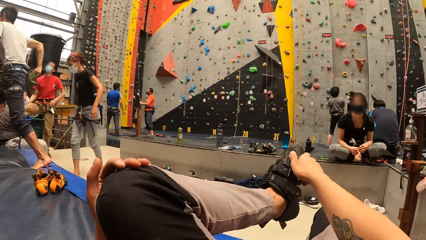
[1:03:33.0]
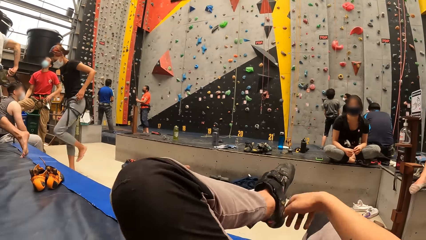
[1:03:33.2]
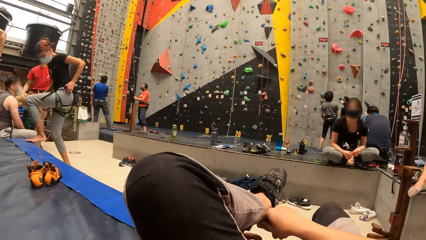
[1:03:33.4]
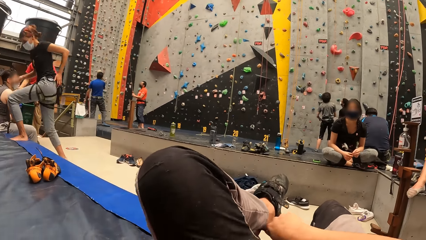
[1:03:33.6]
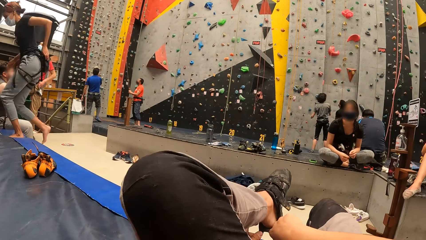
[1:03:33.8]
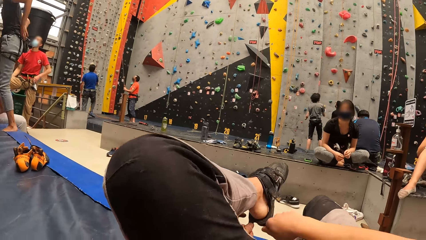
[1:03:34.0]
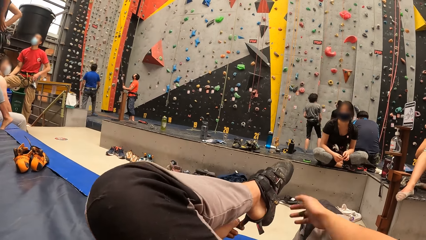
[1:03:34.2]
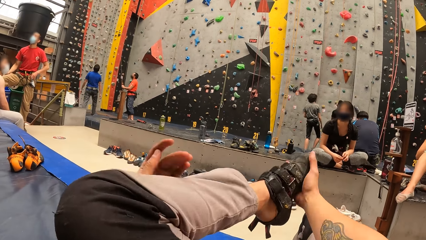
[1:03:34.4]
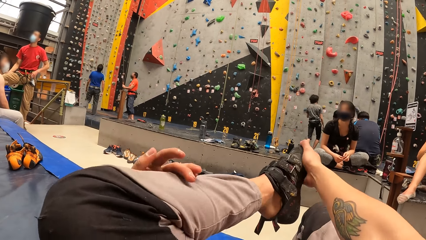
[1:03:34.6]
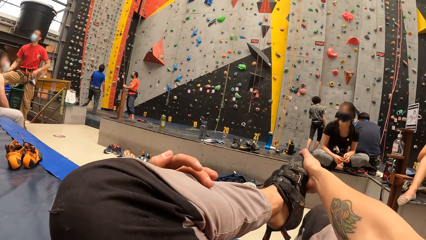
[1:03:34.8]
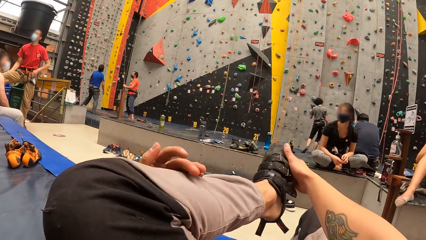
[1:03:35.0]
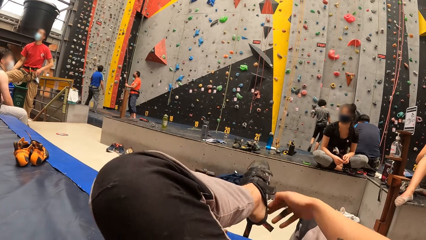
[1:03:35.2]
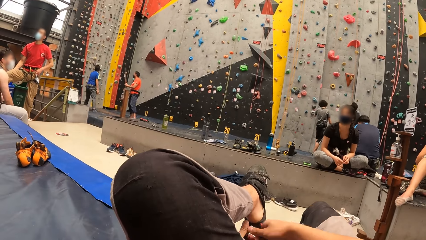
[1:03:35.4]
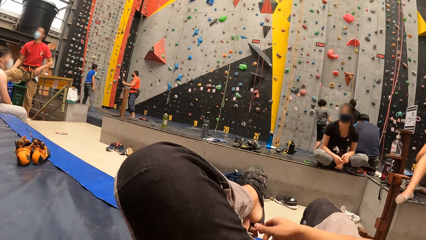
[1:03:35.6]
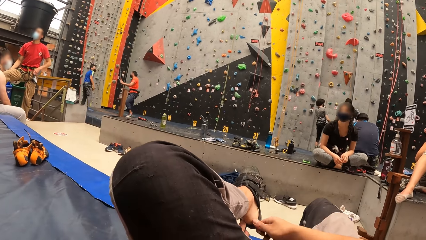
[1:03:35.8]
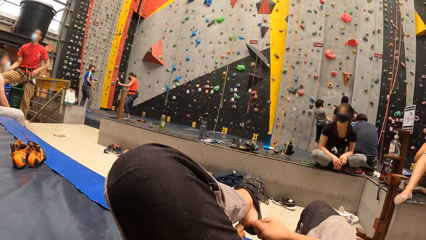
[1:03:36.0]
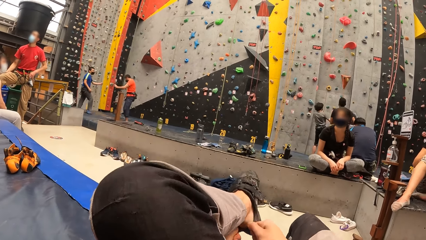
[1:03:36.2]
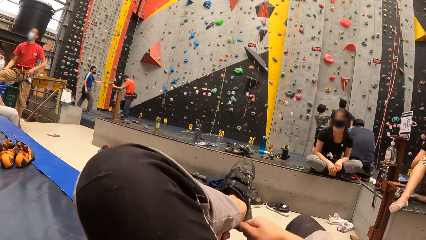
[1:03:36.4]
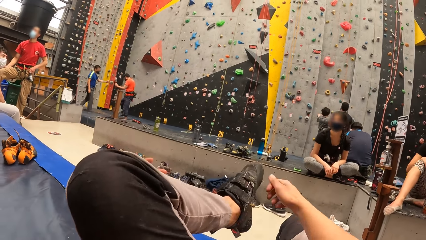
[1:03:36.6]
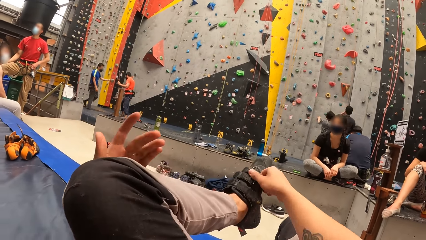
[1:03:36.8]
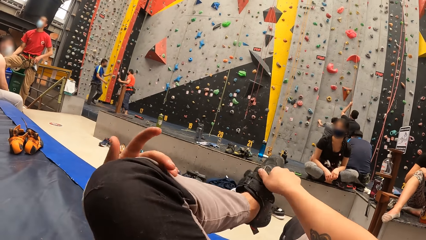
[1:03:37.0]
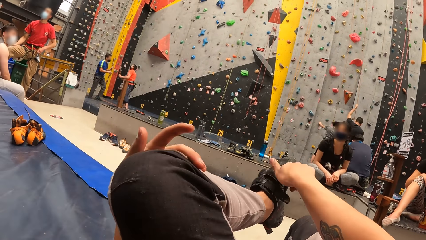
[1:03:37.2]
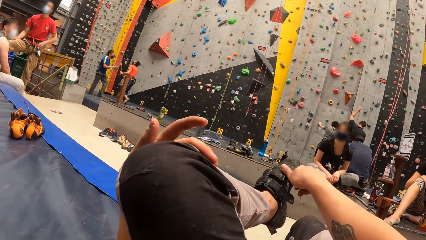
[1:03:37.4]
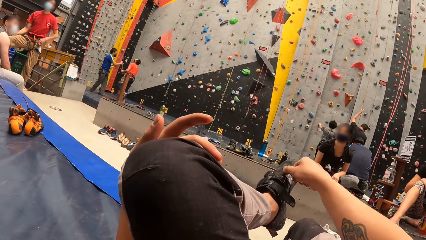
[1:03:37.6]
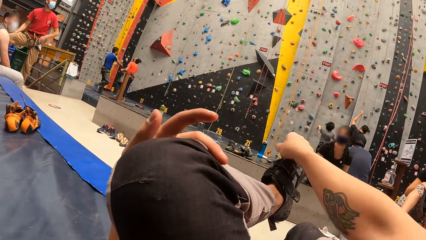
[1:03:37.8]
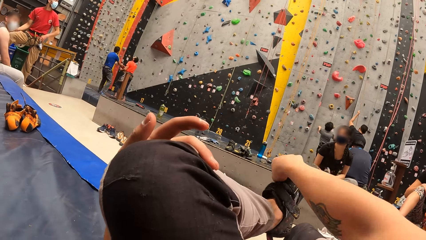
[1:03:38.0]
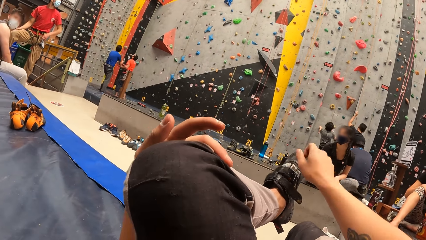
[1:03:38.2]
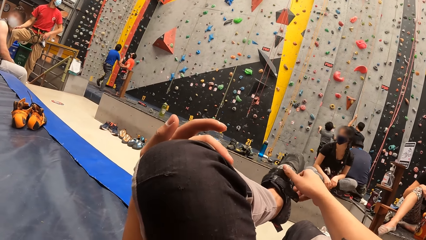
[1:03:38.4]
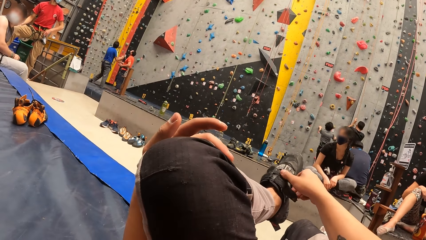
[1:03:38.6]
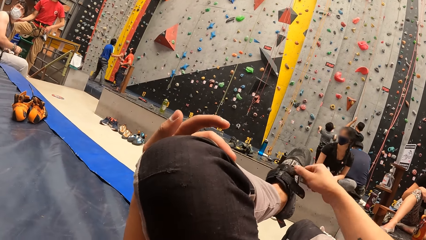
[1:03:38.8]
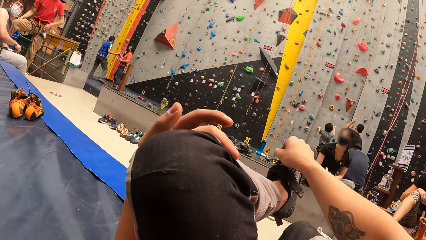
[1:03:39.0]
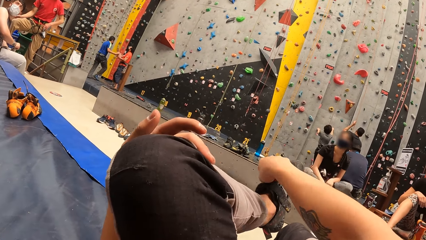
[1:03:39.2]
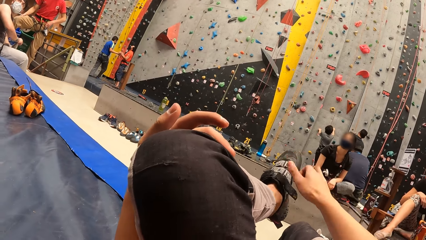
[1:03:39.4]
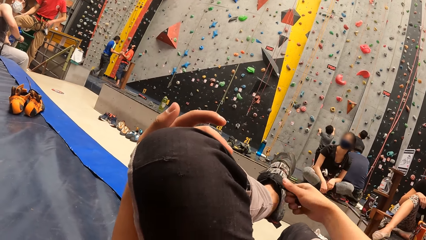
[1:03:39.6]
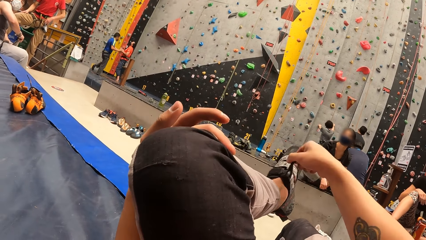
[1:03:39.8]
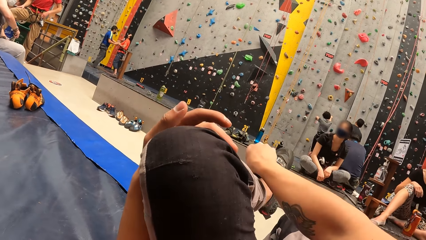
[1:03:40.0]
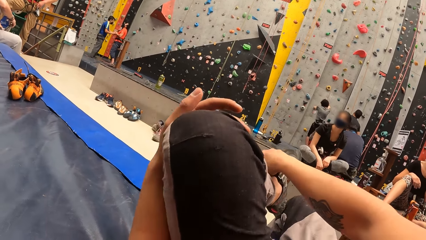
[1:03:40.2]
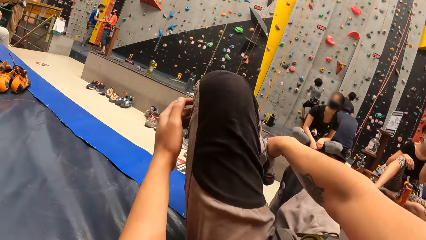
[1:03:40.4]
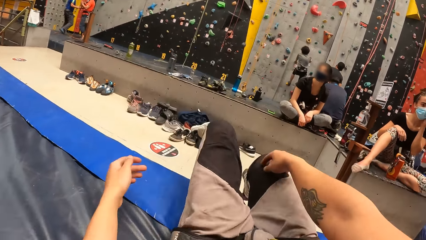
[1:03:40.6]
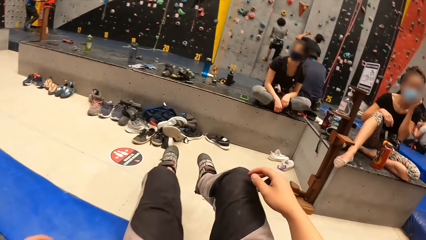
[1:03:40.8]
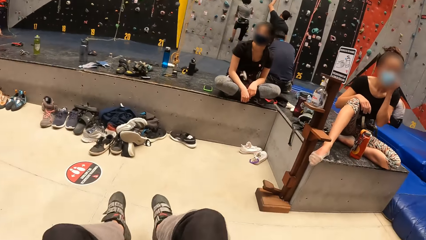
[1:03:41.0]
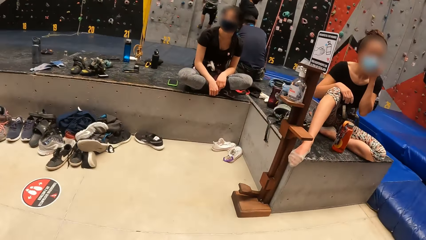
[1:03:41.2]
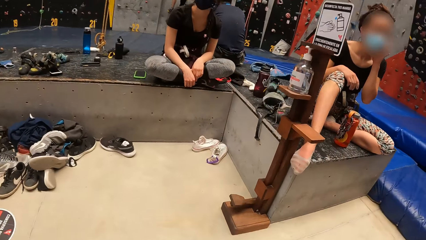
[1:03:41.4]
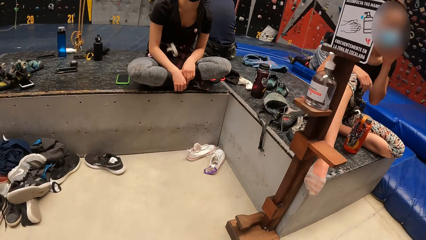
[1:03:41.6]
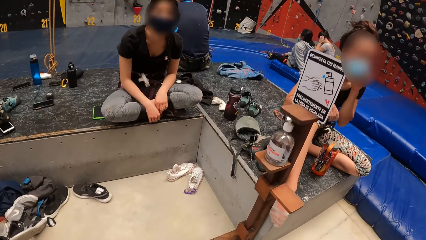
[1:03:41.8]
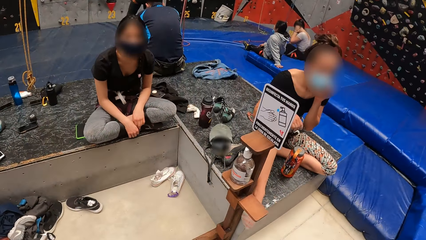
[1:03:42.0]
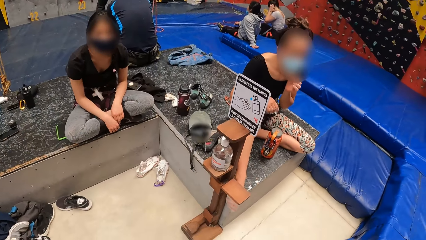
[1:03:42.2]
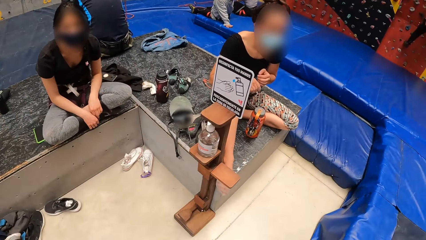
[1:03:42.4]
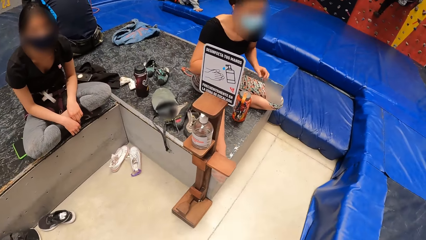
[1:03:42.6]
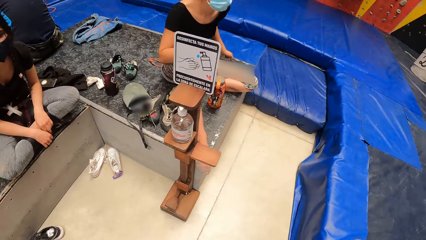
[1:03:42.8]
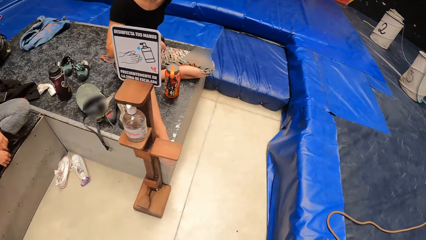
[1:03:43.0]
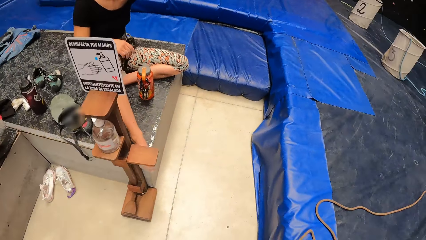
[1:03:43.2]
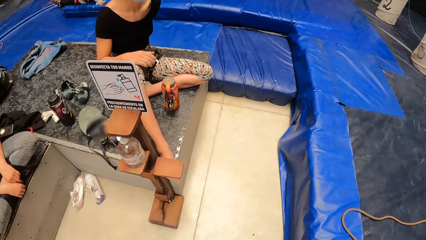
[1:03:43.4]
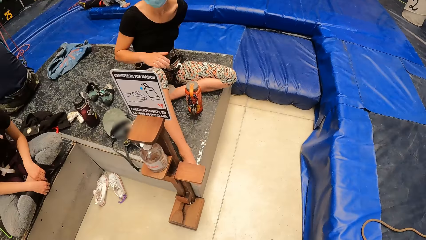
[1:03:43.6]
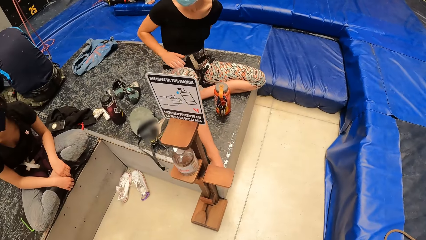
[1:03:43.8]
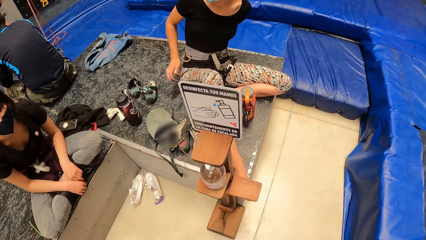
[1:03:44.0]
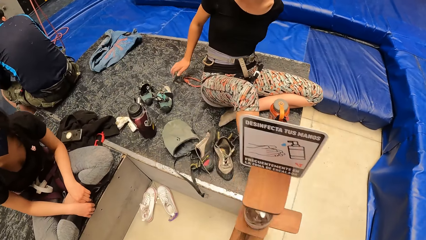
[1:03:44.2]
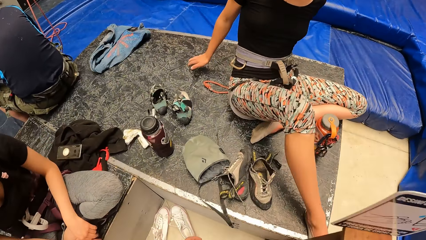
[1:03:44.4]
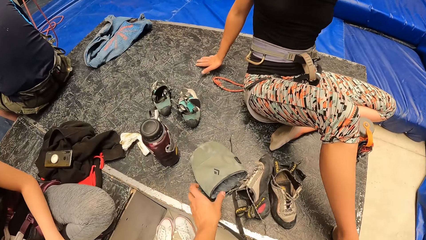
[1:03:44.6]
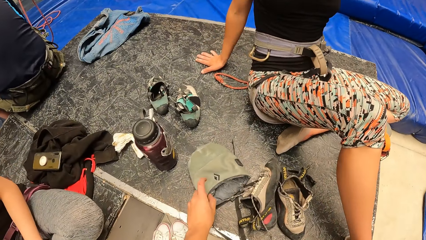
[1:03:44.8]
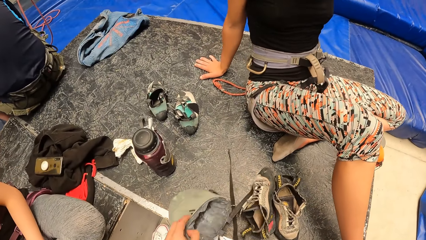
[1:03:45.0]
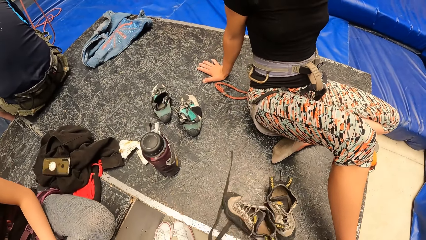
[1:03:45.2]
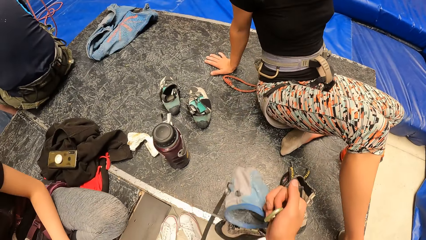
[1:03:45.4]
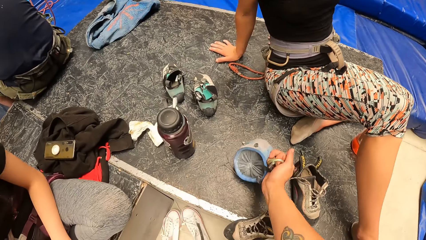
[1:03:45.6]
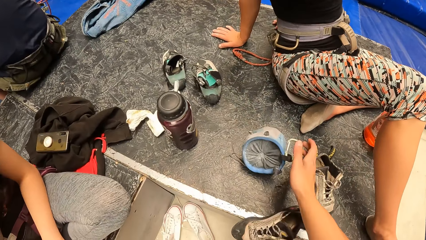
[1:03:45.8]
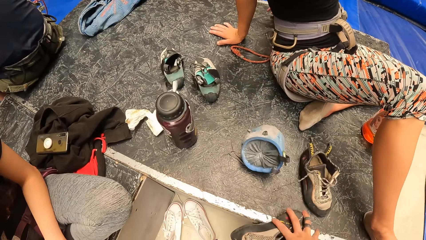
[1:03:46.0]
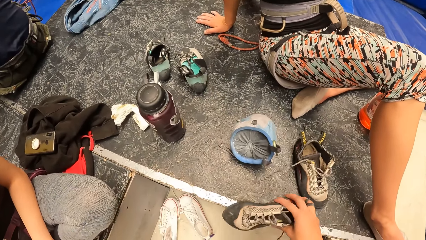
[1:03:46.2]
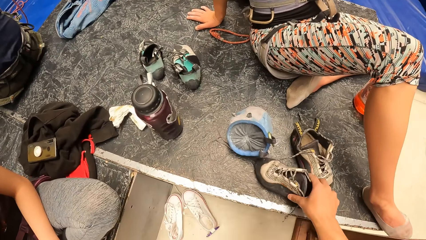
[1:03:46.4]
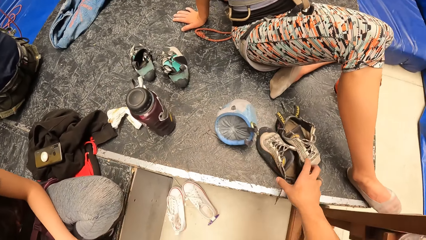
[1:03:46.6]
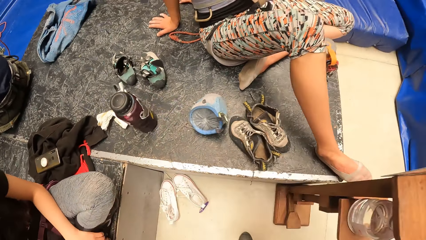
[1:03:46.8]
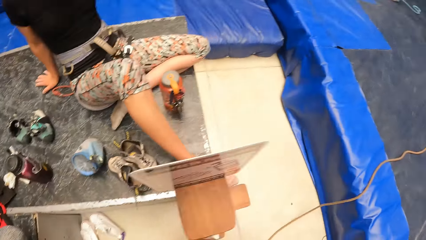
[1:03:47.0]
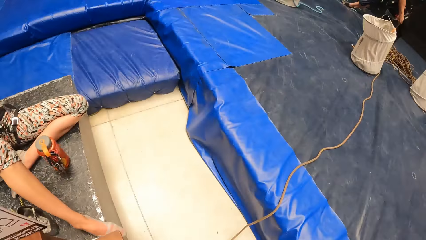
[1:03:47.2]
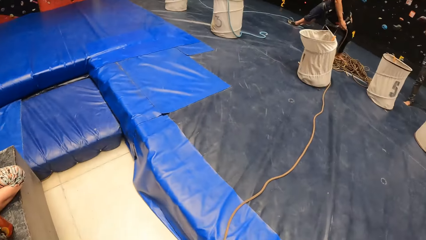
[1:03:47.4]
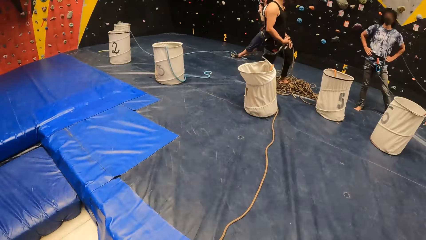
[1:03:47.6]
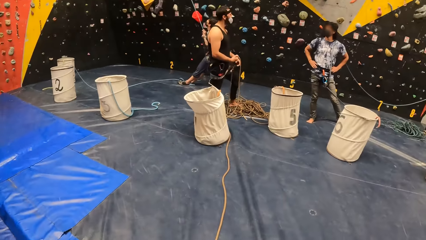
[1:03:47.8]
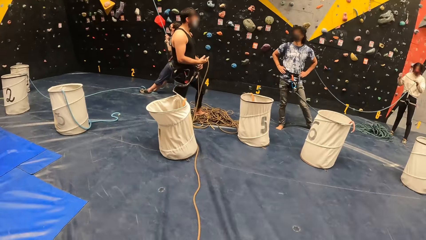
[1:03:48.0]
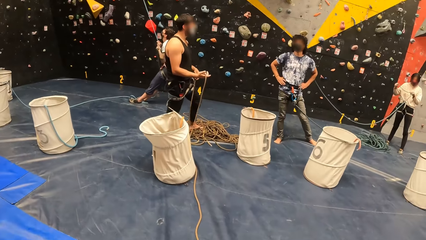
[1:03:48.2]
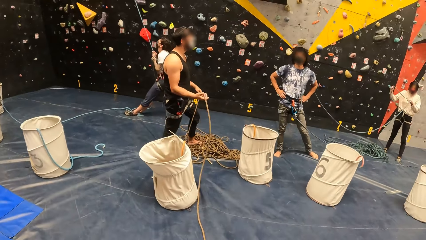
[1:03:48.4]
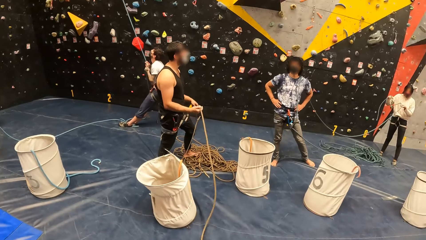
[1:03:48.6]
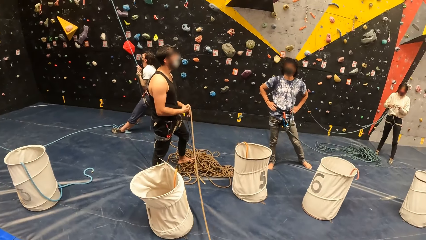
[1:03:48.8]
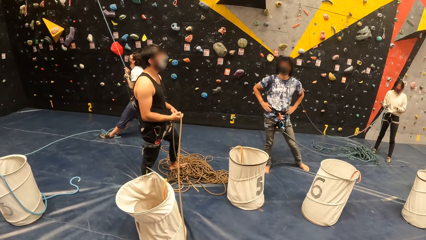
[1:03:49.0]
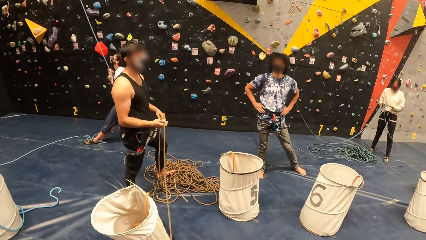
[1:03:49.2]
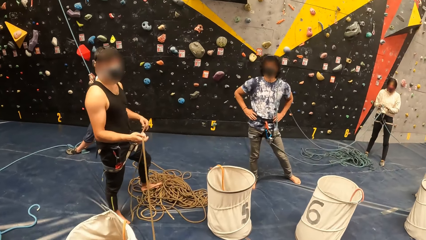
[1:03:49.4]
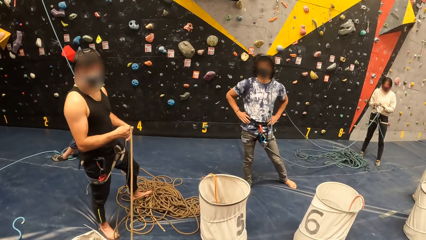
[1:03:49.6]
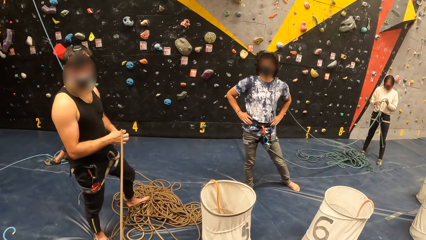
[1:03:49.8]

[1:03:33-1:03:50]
The camera wearer puts on the shoe. They tie the shoe. They put legs on the floor. They walk around. They look around. They take the gloves or cap on the floor. They move the shoe. They put something on the floor. They arrange shoes on the floor. They walk around. They turn.
